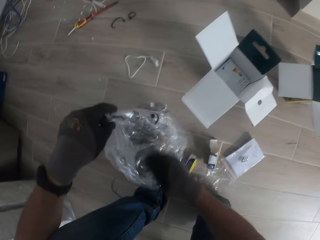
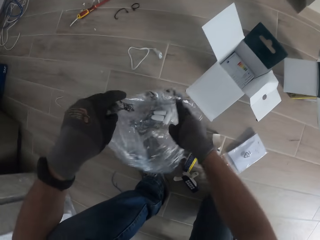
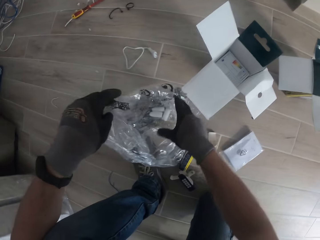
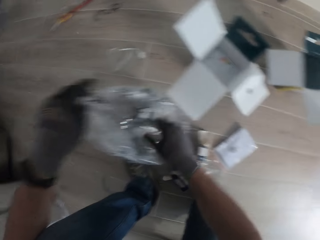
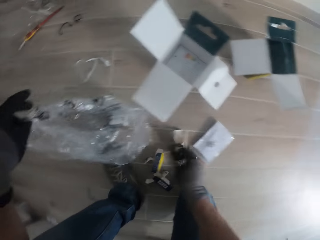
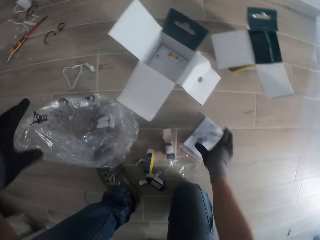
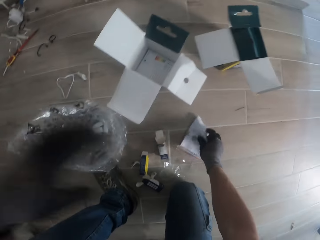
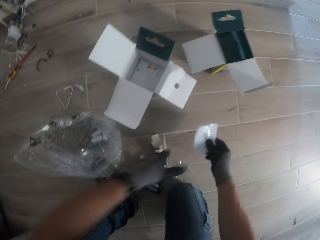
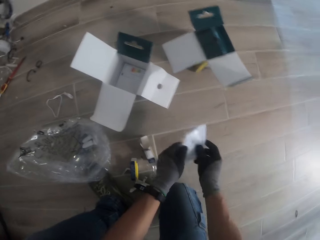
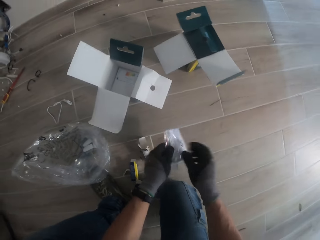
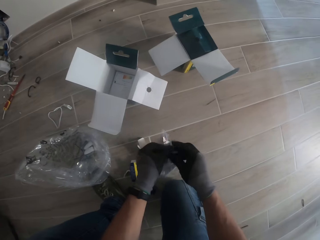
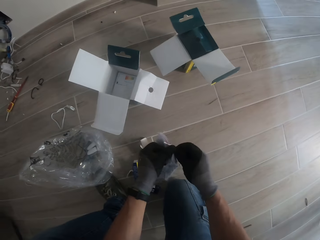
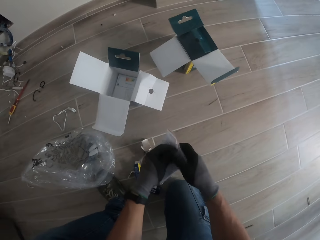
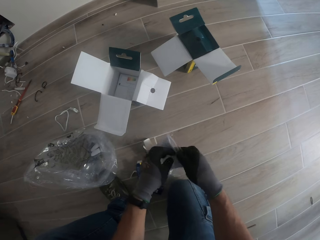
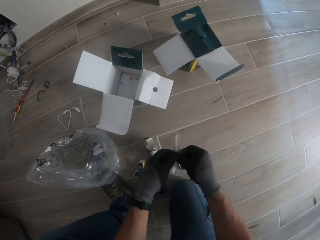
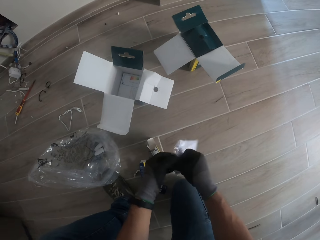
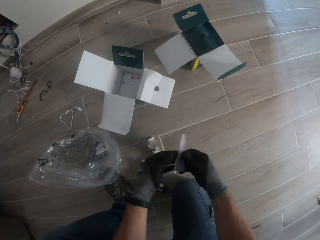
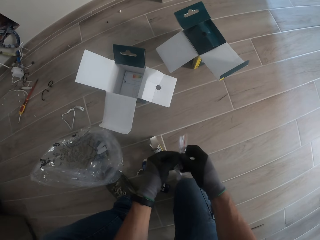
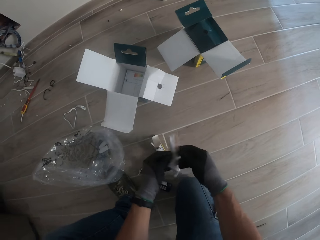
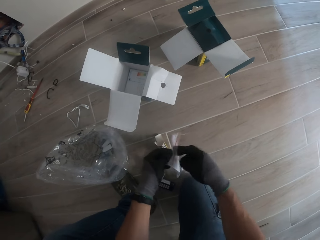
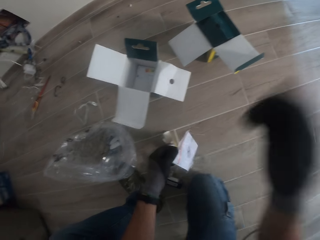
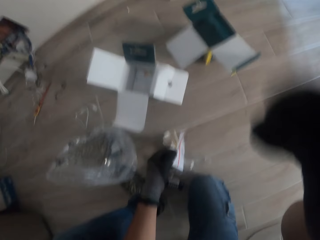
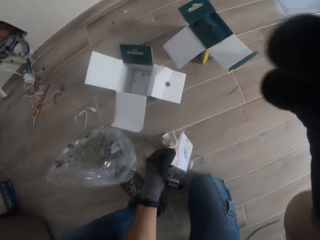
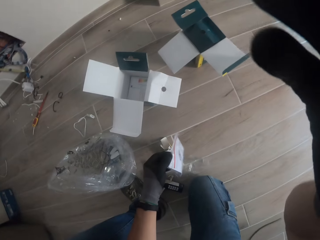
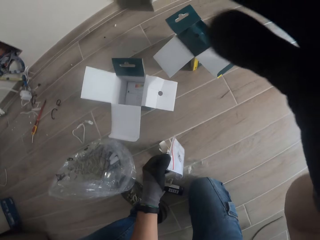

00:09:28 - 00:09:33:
The camera wearer opens a polythene bag. He puts his gloved left hand into the nylon on the ground. He picks a ziplock bag from the ground with his gloved left hand. He opens the ziplock bag with both gloved hands. He holds the ziplock bag in his gloved left hand. He touches a camera.
